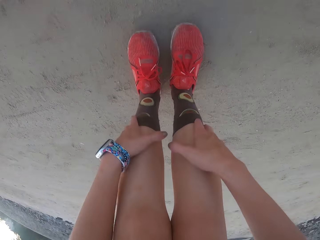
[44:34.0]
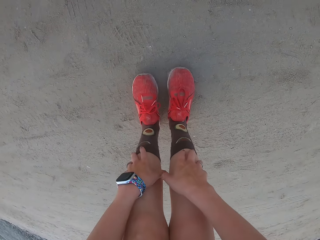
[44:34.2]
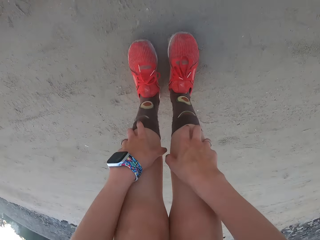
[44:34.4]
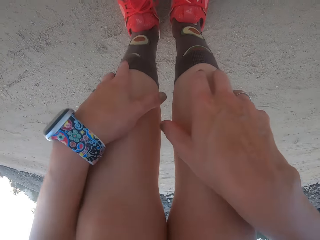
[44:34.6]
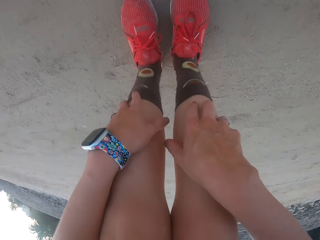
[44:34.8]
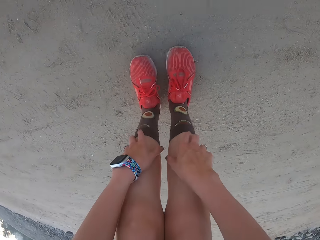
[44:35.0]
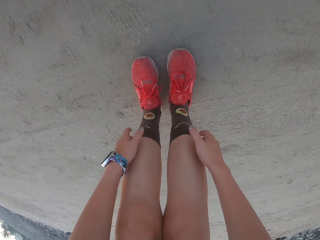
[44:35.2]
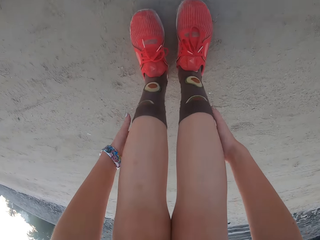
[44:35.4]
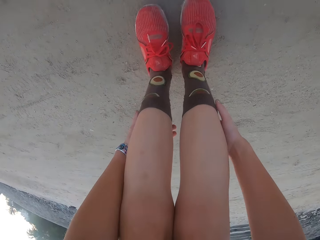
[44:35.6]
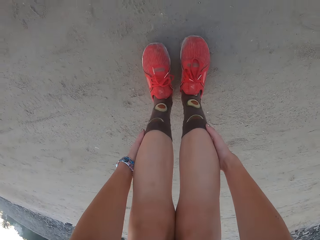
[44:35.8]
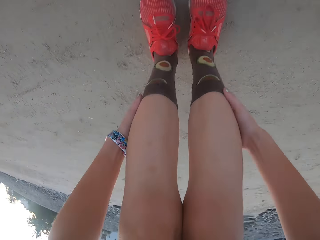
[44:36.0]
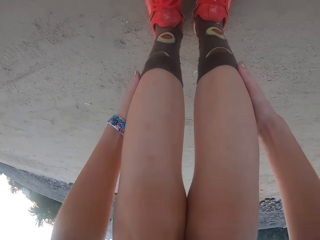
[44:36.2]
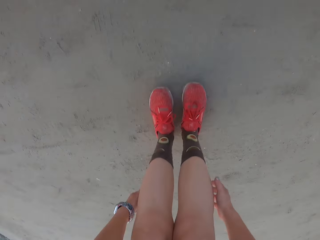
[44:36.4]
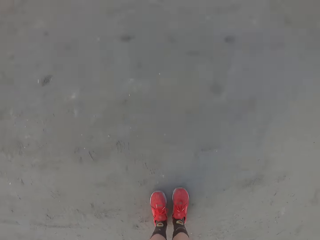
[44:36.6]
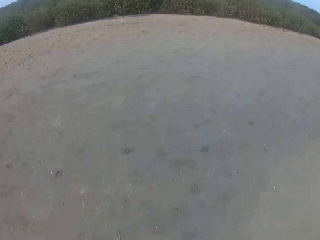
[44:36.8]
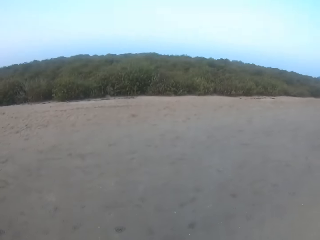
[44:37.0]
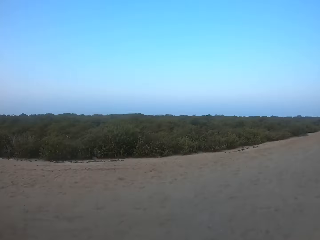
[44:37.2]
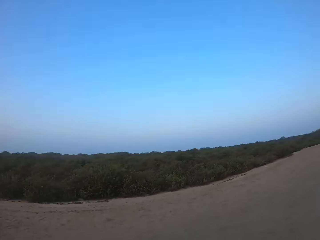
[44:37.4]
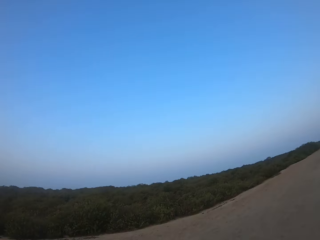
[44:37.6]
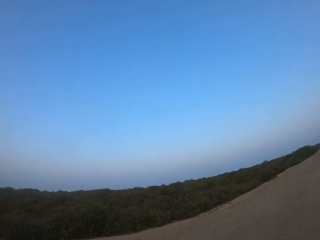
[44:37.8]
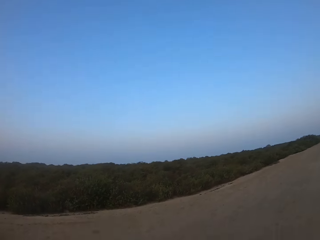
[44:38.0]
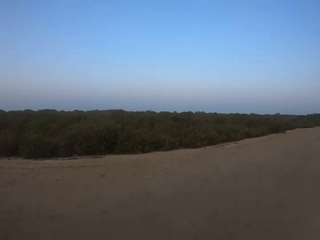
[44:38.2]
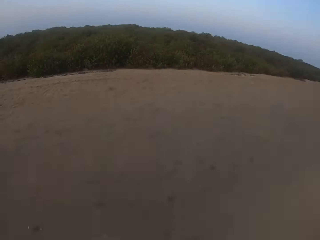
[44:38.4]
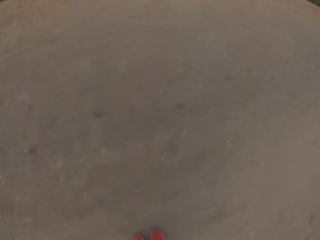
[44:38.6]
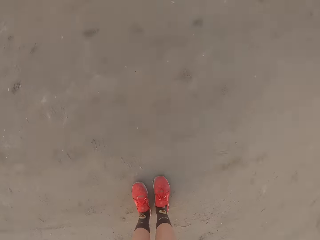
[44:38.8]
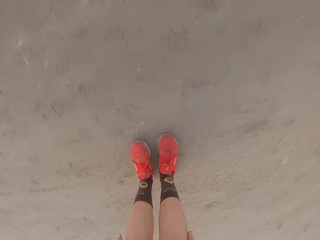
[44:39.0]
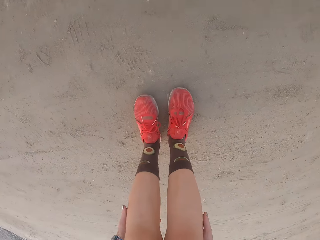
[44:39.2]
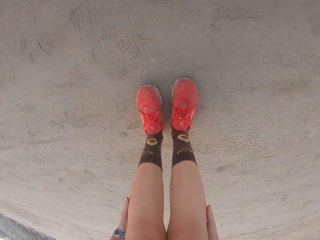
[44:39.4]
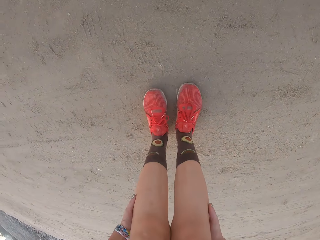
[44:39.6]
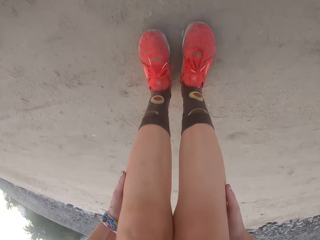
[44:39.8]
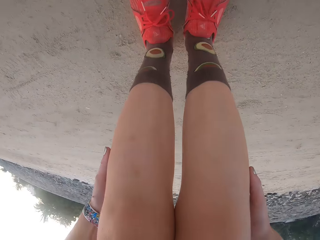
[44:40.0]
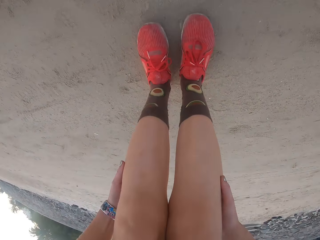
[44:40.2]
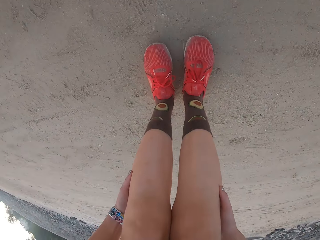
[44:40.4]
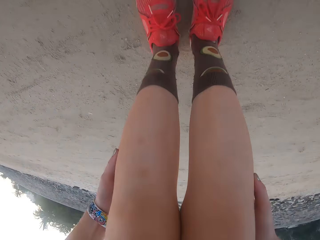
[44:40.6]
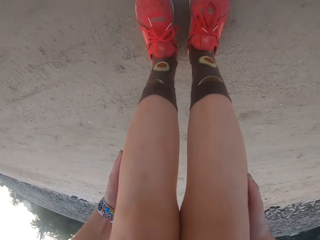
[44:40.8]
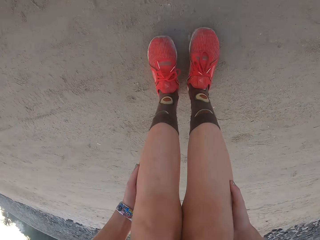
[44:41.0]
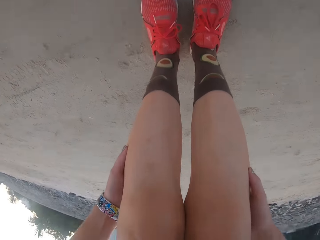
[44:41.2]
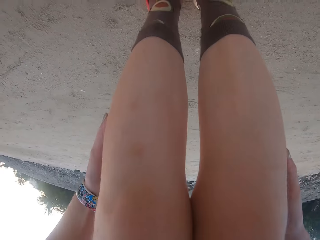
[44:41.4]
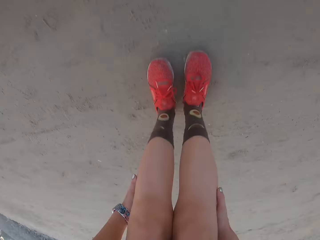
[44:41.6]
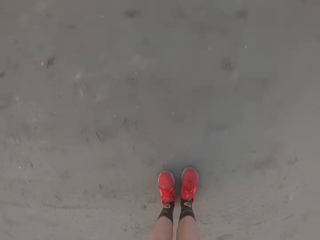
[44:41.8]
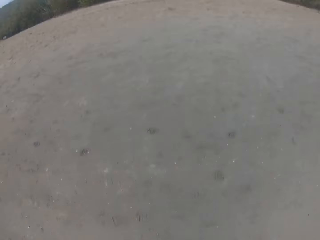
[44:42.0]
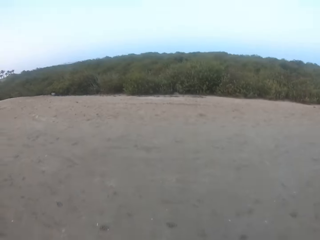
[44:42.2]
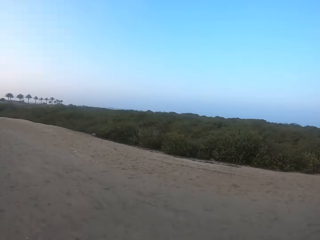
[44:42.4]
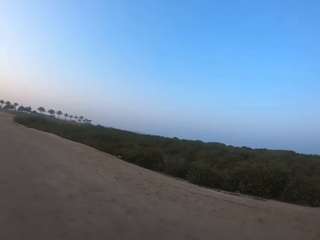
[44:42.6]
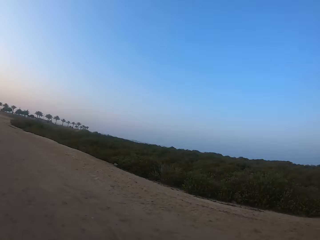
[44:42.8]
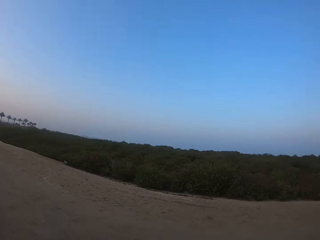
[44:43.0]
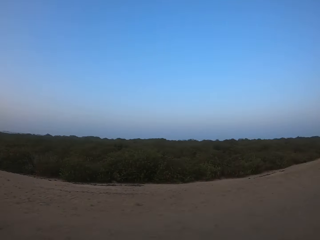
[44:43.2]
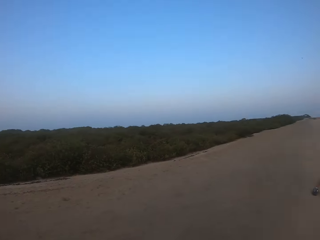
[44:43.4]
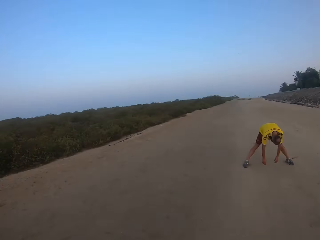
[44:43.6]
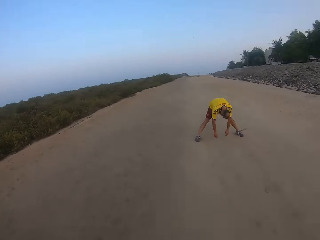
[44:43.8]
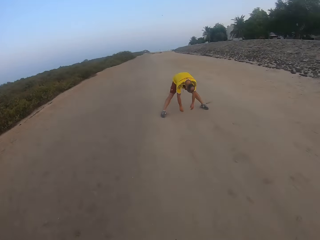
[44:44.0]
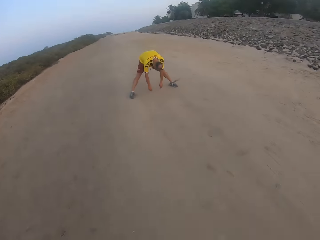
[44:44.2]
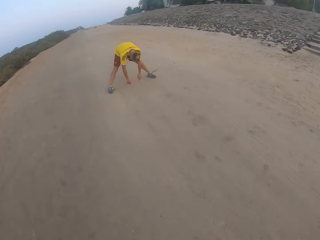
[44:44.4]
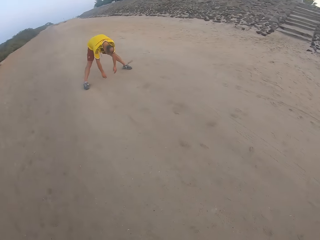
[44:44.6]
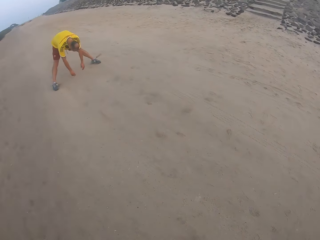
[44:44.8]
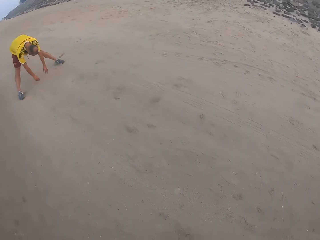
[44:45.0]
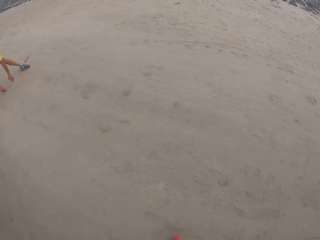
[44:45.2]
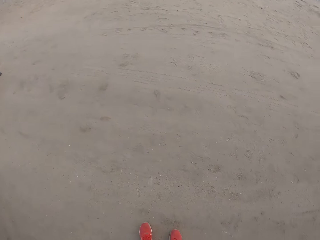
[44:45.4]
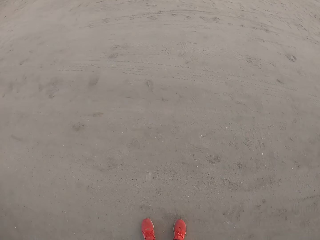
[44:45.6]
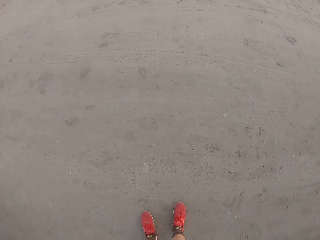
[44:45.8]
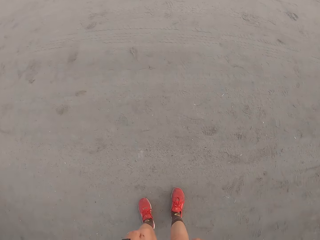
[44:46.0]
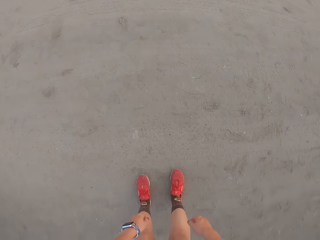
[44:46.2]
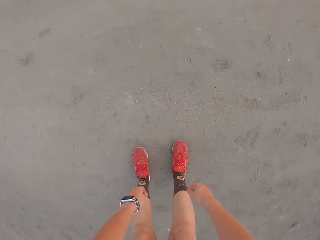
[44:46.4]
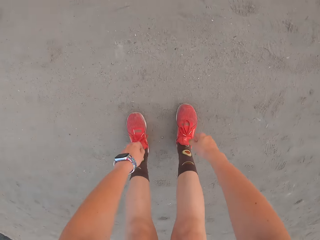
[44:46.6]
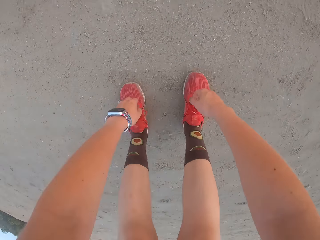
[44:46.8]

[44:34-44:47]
The camera wearer touches the calf. He stands up, bends down, holds his leg, bends down, and stands up. He looks around. A man bends down and touches down. The camera wearer looks around.

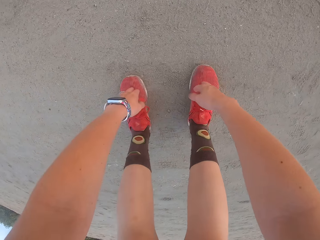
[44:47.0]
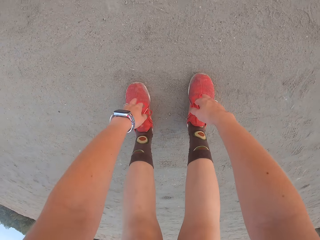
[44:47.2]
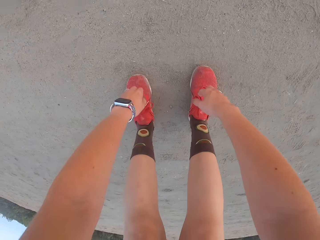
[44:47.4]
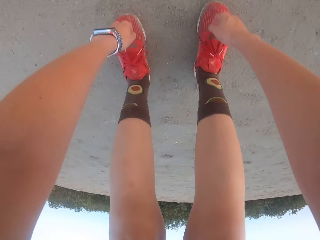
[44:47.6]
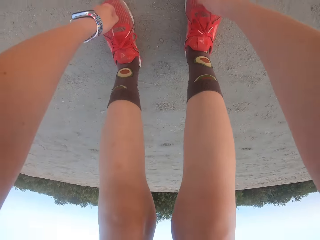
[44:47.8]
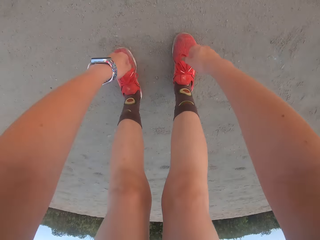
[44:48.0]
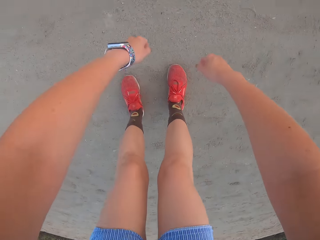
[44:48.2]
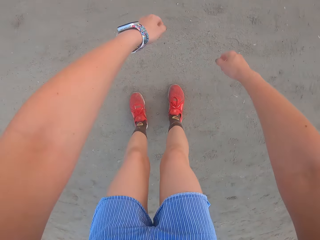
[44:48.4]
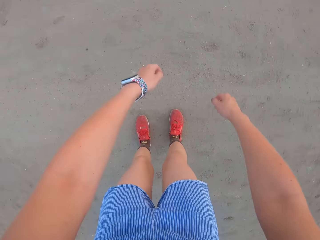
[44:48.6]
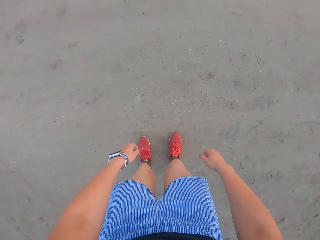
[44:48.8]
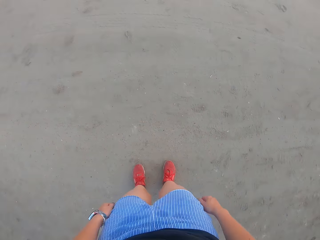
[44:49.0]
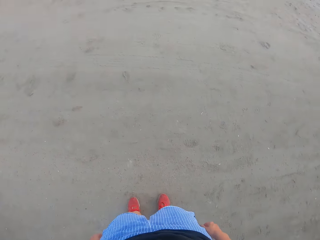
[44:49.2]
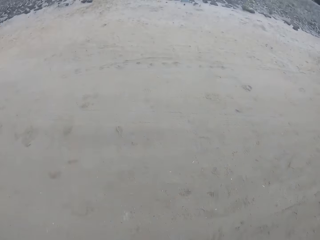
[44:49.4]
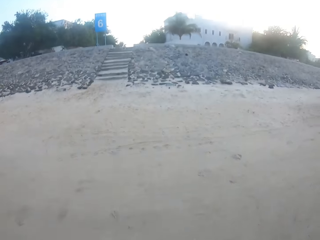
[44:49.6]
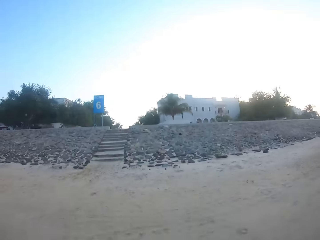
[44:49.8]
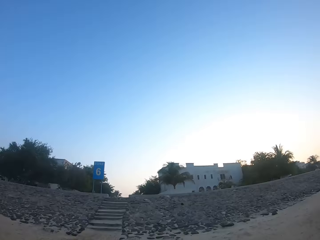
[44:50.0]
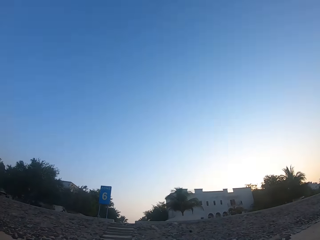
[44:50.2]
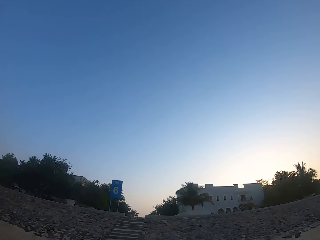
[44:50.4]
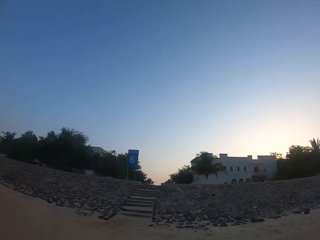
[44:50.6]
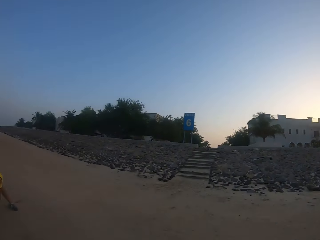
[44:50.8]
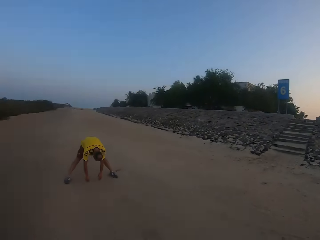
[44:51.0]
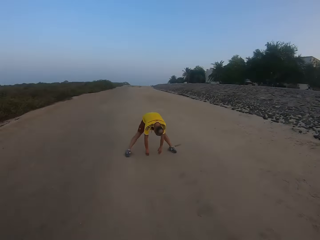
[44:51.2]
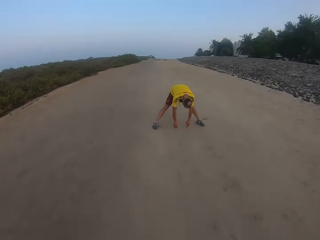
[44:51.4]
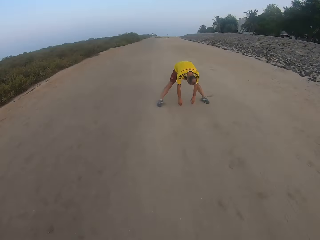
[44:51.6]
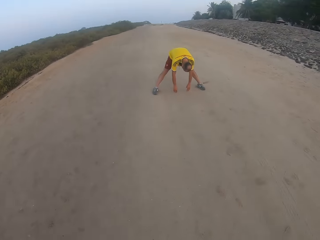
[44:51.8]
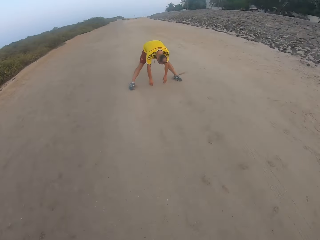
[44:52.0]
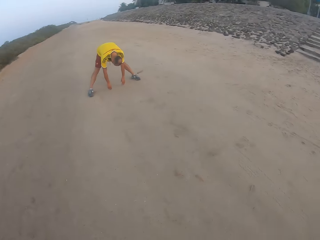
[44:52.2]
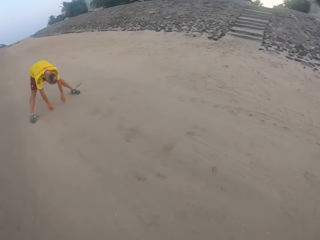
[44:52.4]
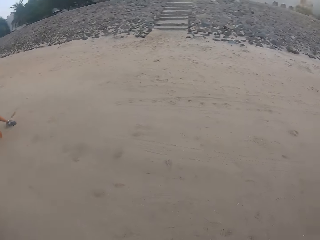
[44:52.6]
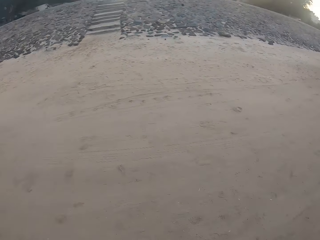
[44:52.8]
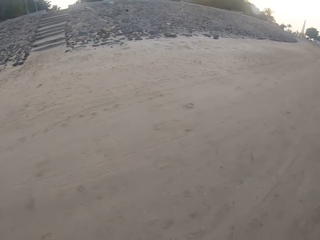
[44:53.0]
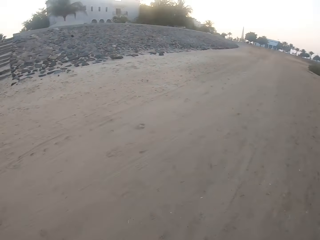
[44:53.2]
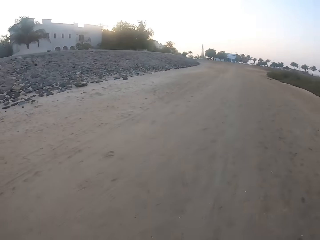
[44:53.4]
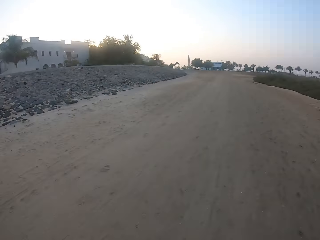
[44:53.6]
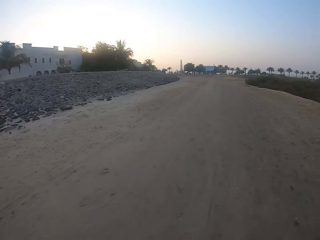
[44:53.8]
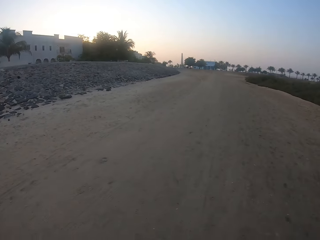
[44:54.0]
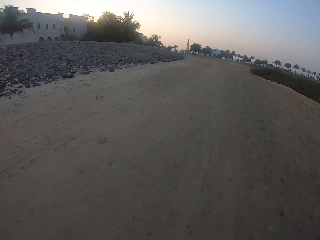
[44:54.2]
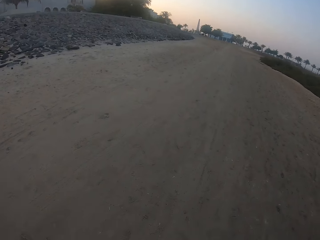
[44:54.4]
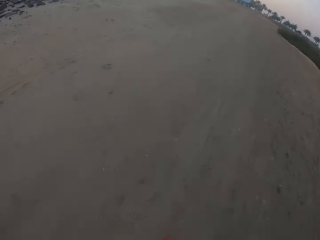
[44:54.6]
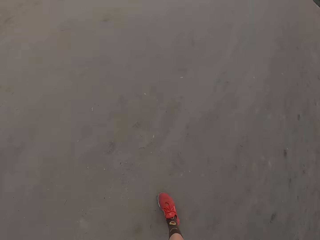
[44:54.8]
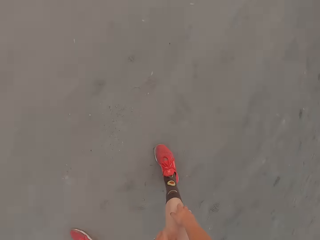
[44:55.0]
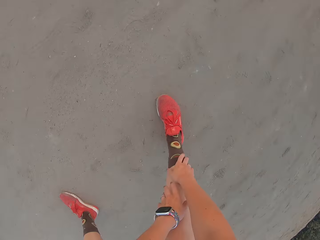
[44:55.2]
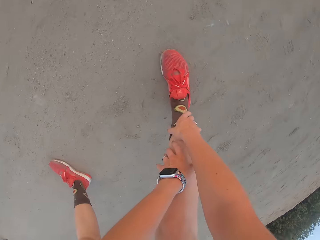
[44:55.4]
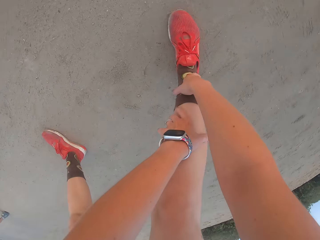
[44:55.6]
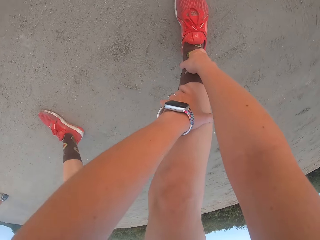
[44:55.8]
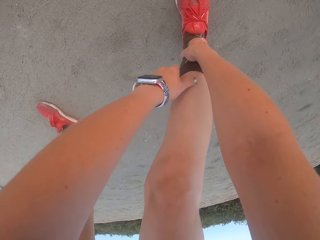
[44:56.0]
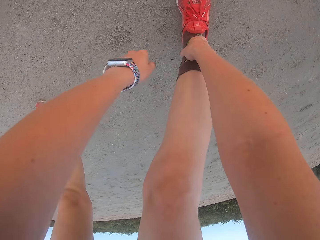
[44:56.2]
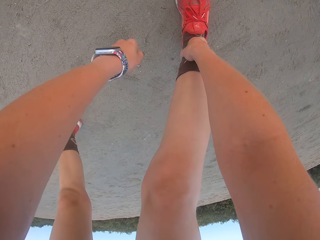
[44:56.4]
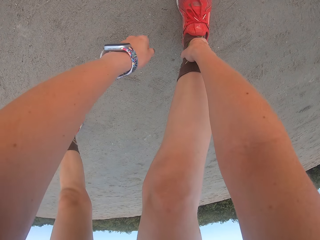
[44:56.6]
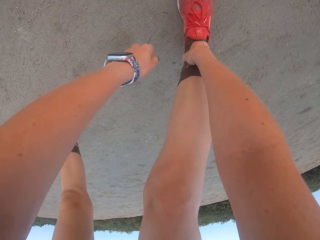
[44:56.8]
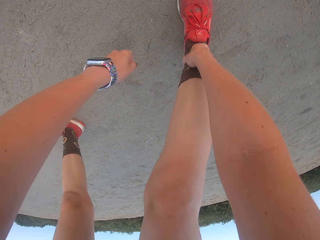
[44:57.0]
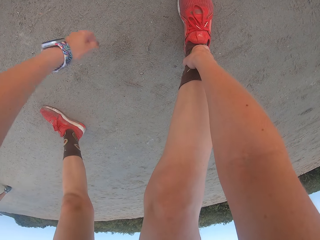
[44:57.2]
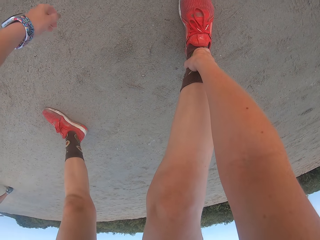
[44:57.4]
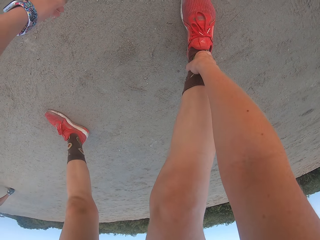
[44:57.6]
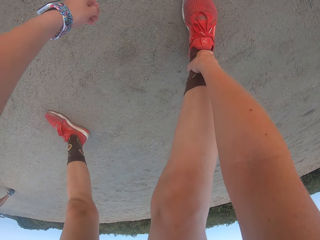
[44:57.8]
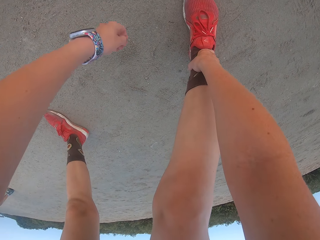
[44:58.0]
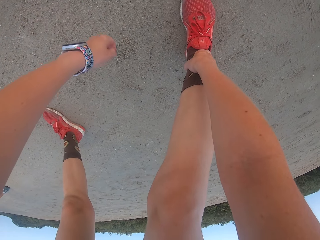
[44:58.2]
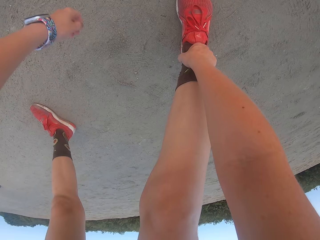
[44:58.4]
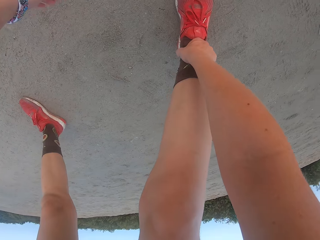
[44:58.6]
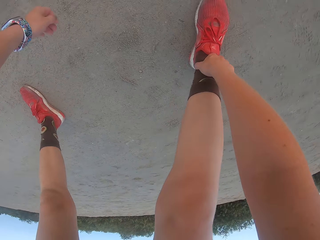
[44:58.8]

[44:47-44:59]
The camera wearer bends down, touches the sole, and stands up. A man bends down. The camera wearer turns around. They hold the leg, touch the shin, and swing the left hand.
